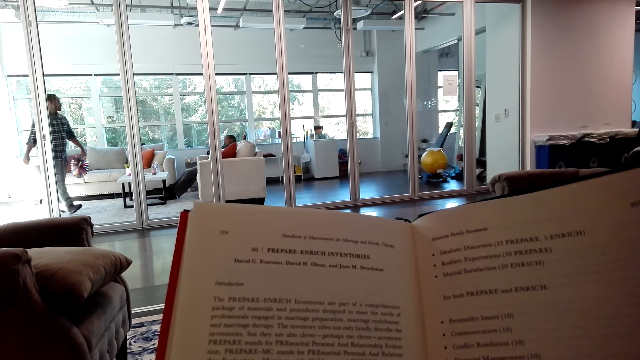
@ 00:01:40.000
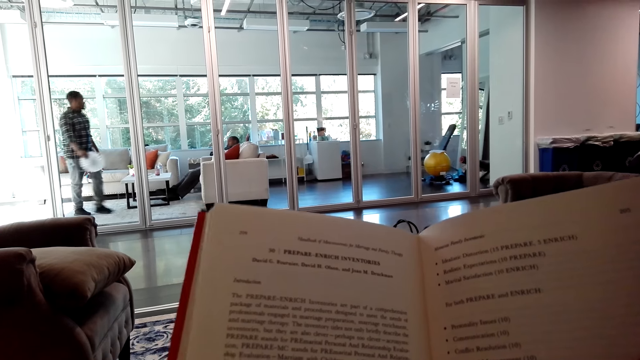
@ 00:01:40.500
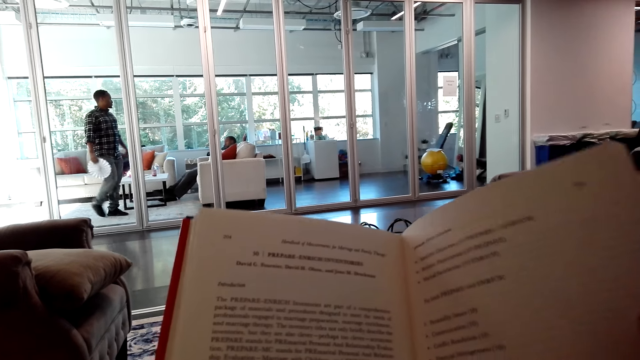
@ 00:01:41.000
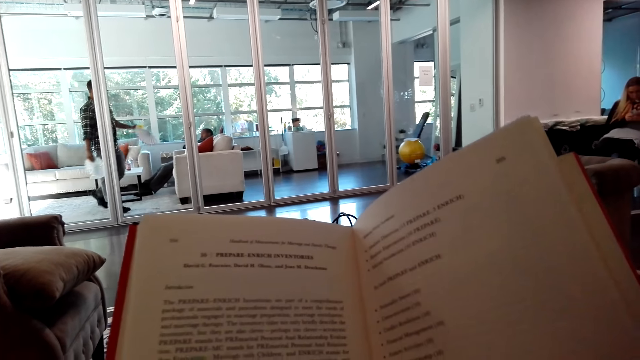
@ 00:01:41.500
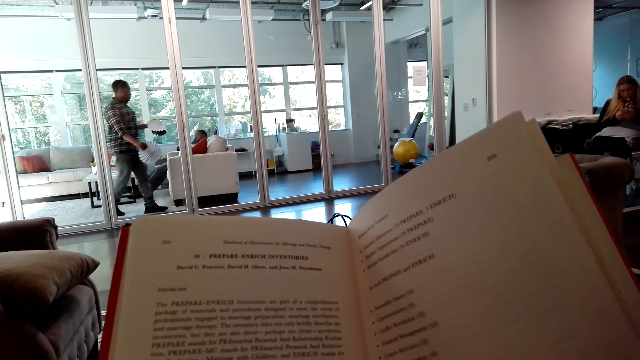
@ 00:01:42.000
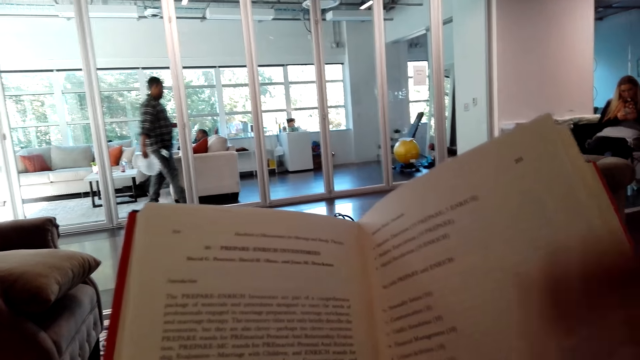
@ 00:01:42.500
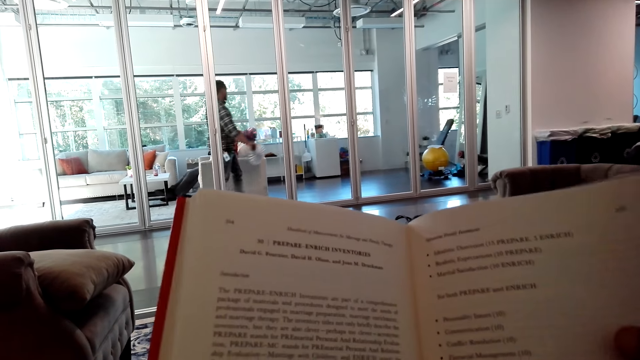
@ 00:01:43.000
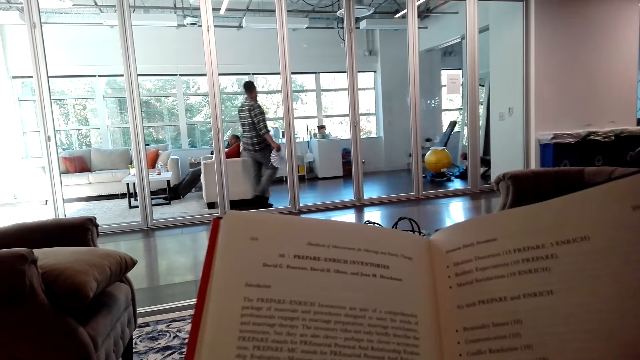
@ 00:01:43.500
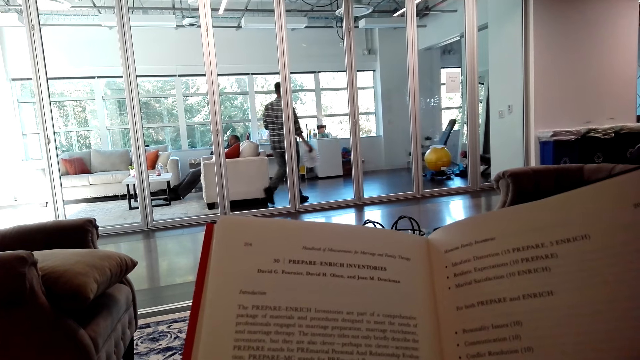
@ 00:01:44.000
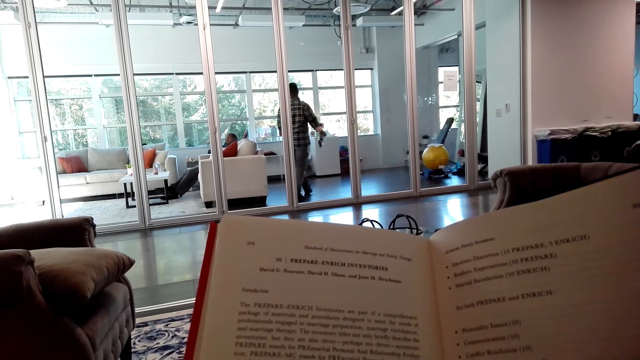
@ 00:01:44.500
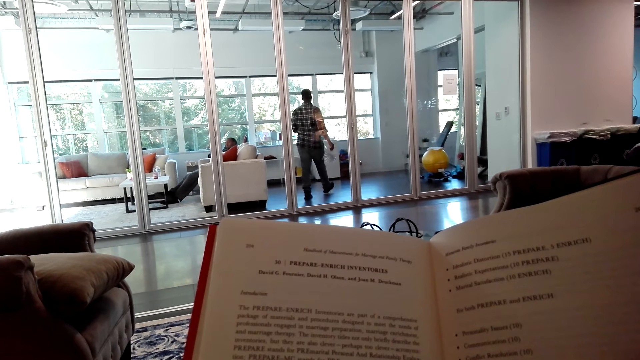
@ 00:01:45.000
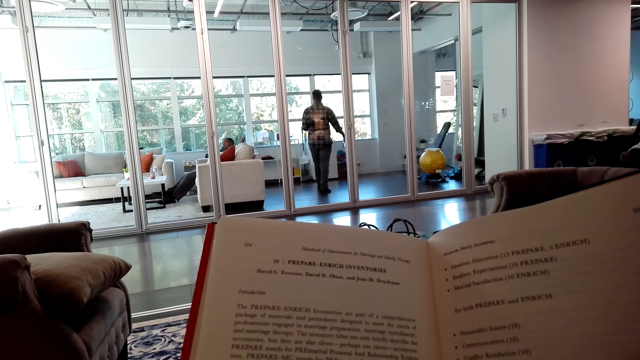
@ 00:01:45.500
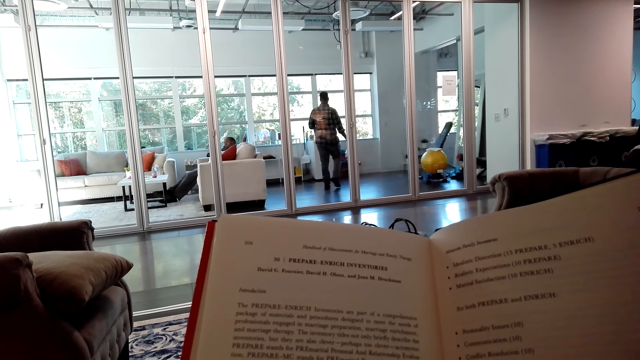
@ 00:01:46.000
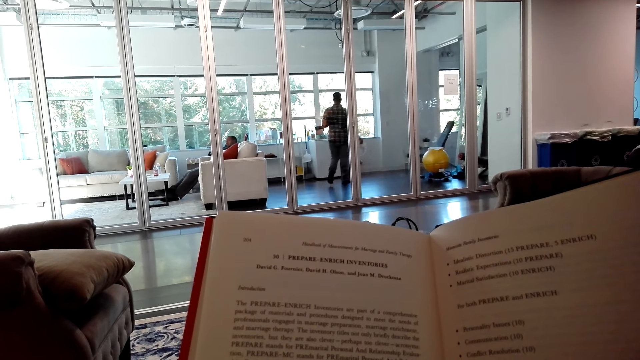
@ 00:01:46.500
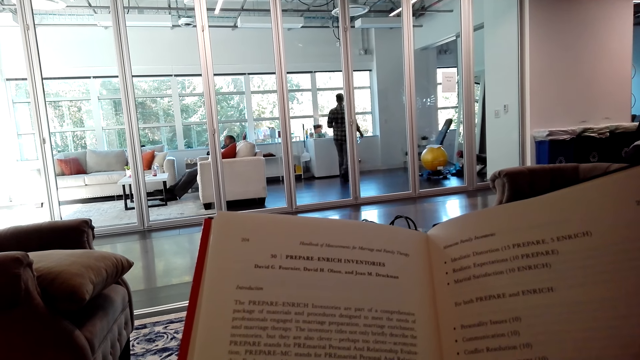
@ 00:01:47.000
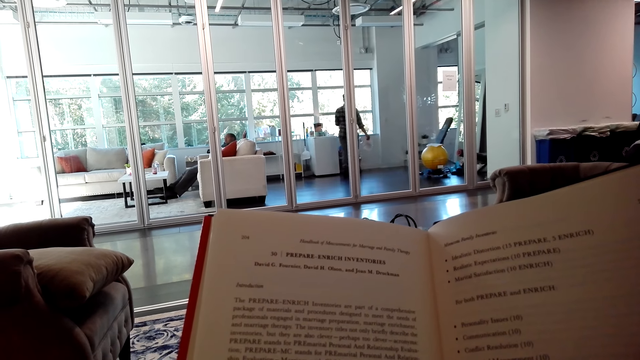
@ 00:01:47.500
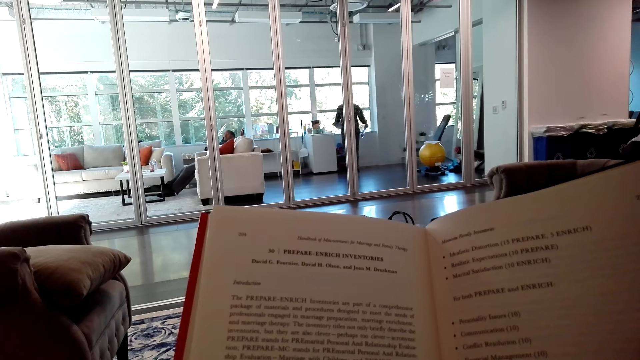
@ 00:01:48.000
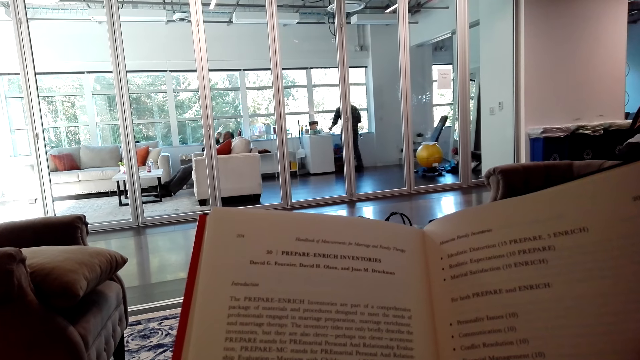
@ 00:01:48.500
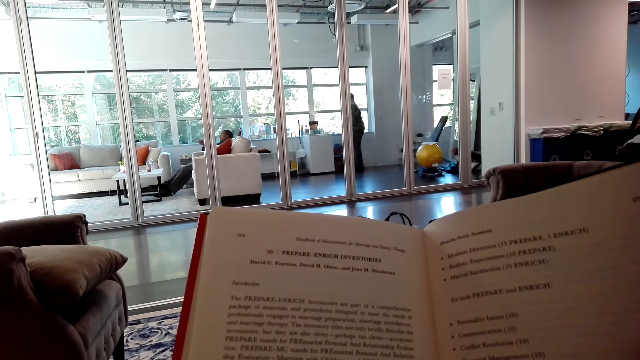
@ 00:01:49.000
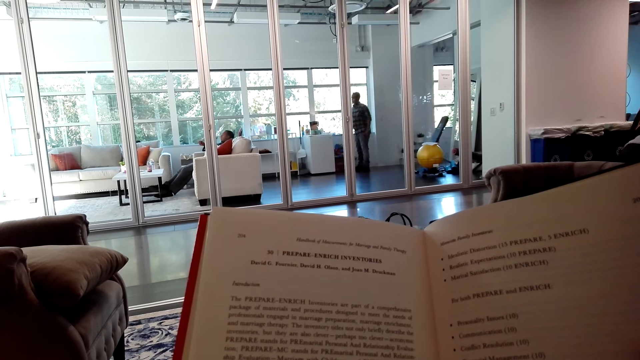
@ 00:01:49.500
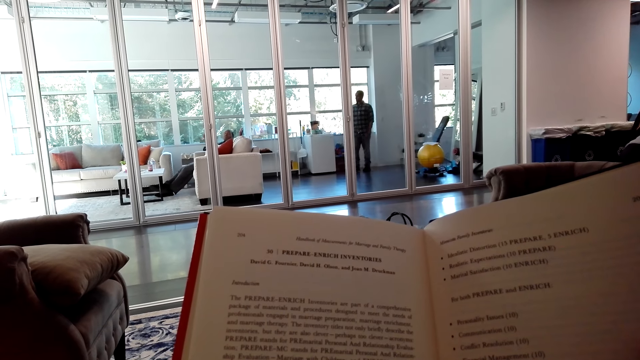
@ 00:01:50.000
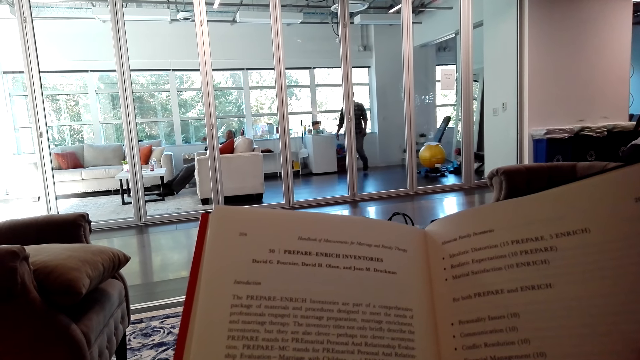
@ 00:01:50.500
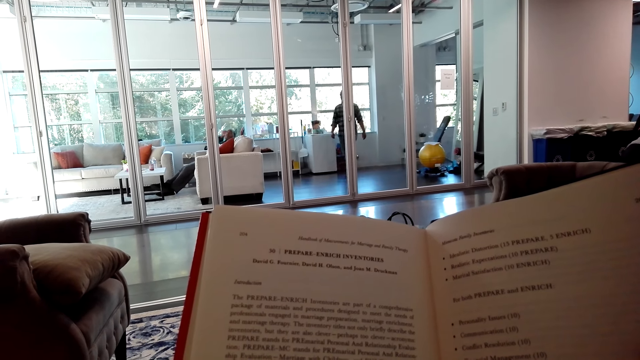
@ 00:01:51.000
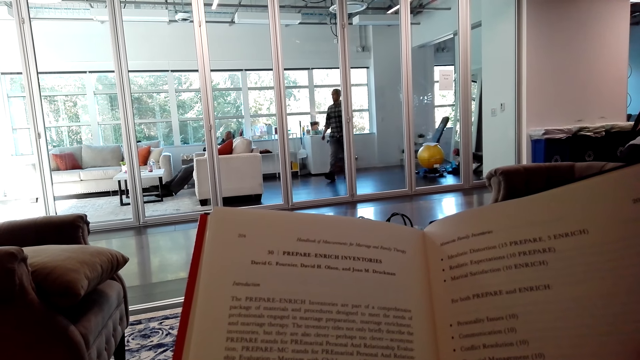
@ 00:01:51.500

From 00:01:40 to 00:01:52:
The camera wearer moves a book. They stare at the book.

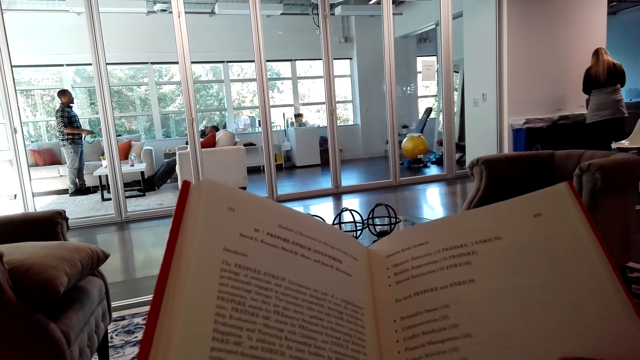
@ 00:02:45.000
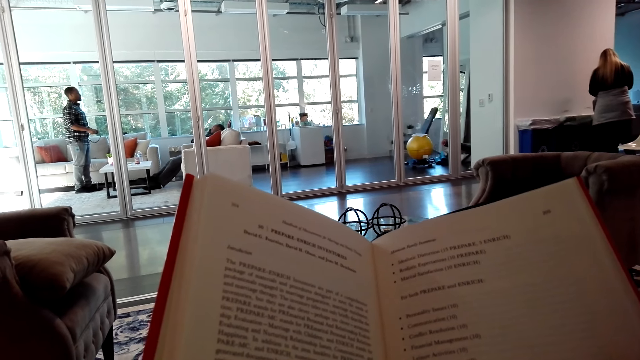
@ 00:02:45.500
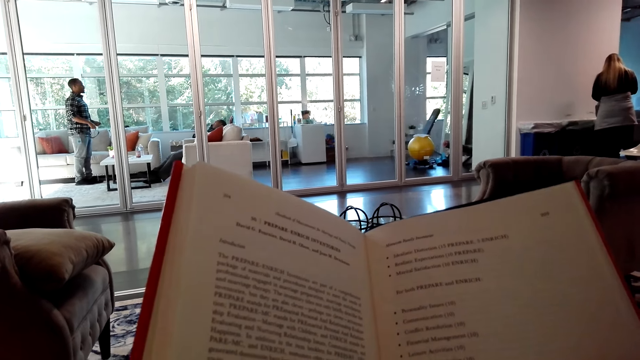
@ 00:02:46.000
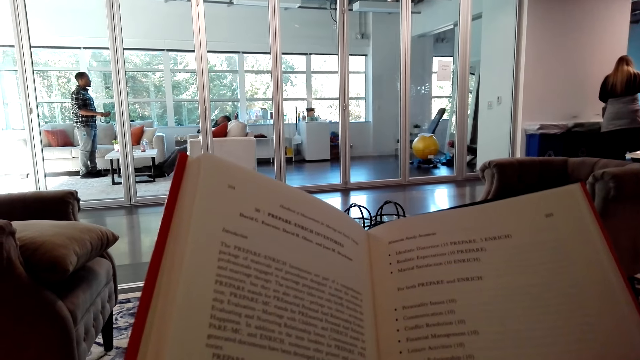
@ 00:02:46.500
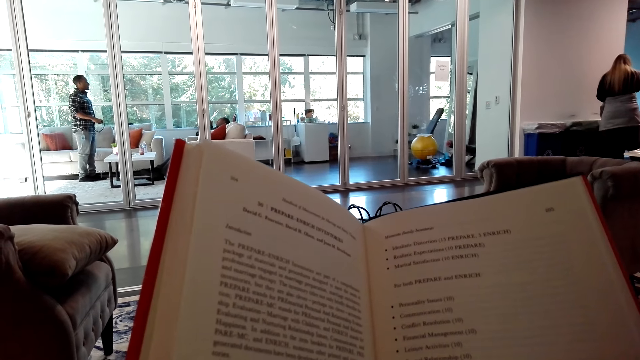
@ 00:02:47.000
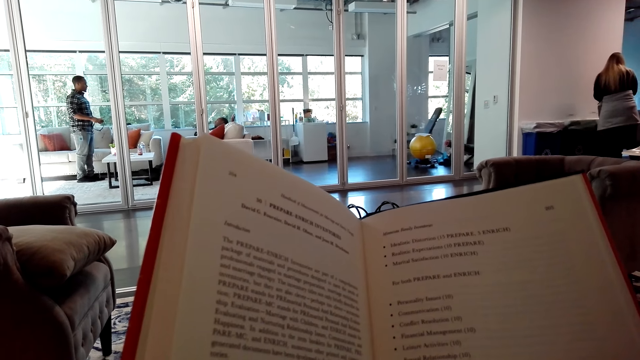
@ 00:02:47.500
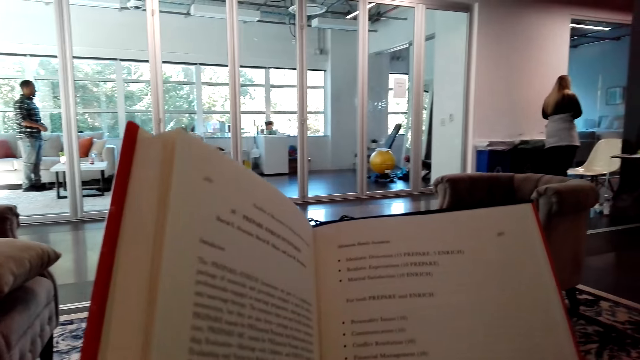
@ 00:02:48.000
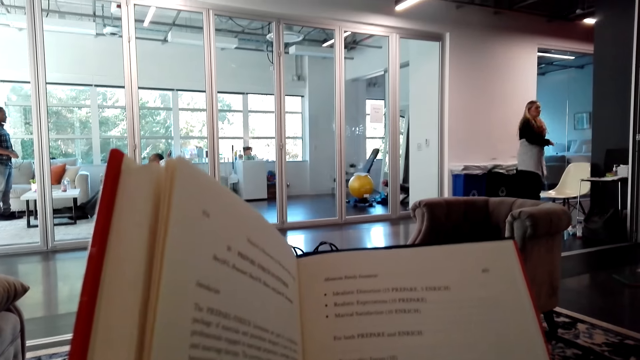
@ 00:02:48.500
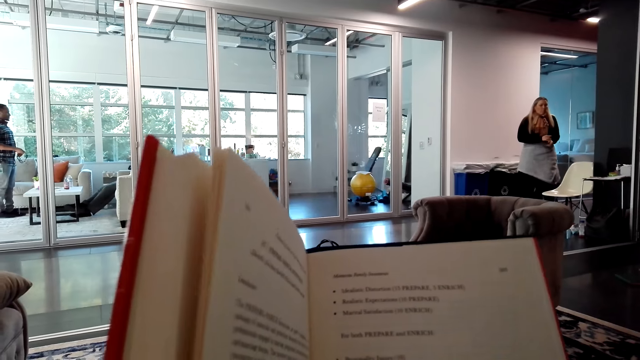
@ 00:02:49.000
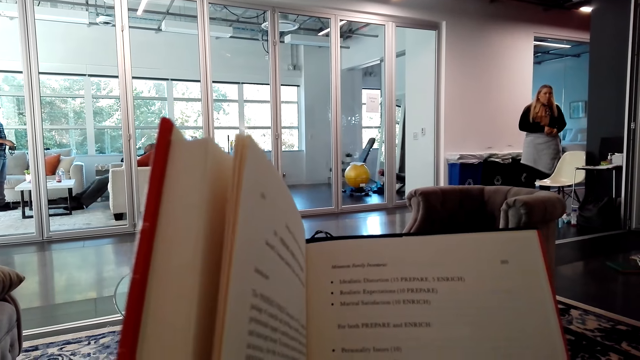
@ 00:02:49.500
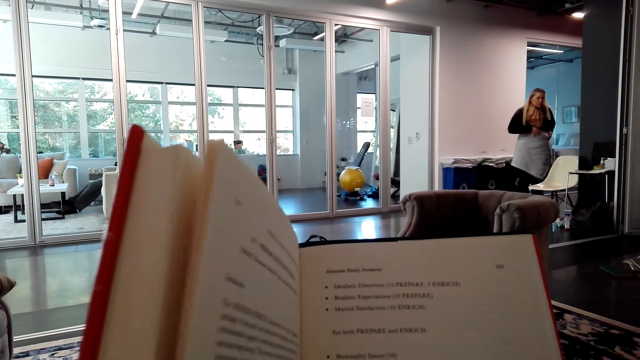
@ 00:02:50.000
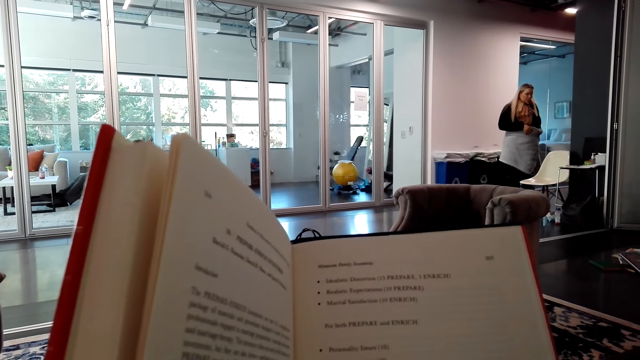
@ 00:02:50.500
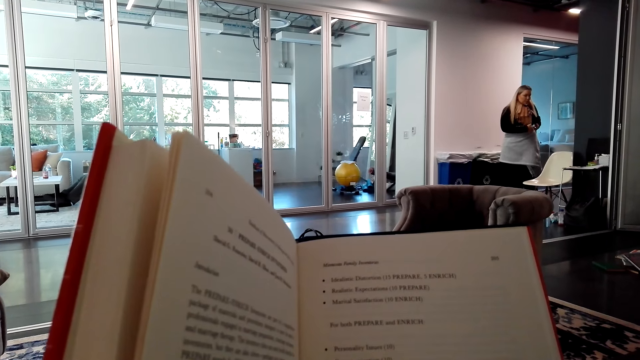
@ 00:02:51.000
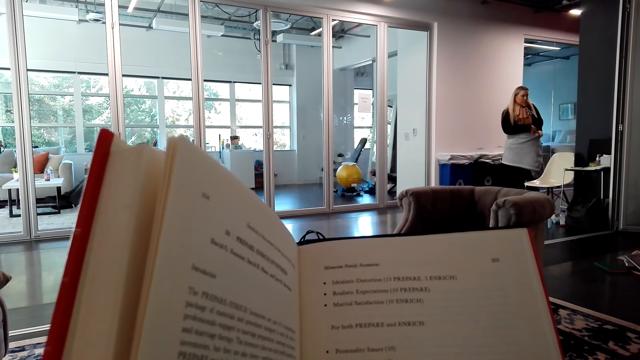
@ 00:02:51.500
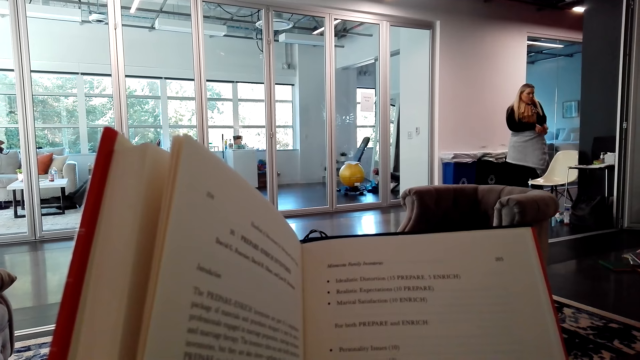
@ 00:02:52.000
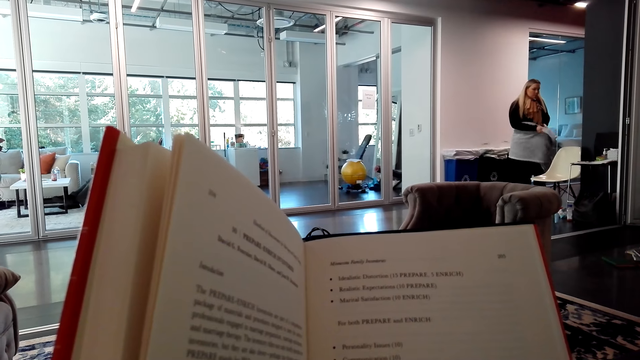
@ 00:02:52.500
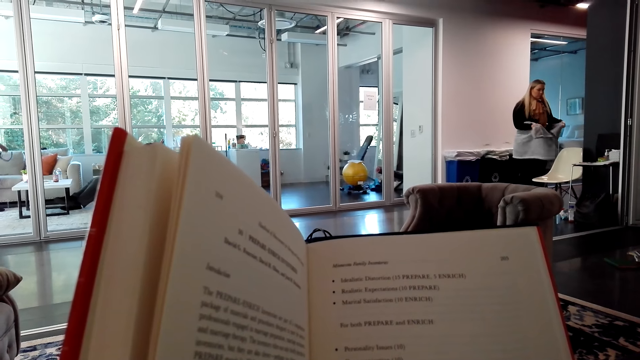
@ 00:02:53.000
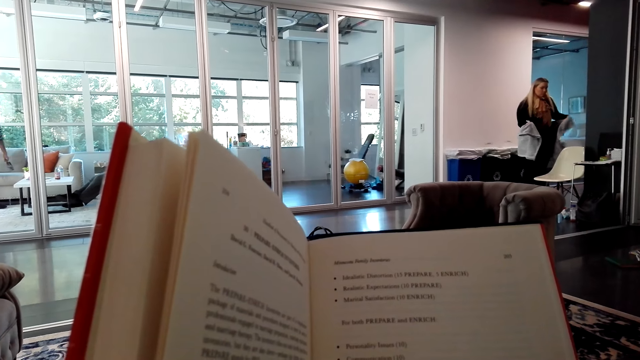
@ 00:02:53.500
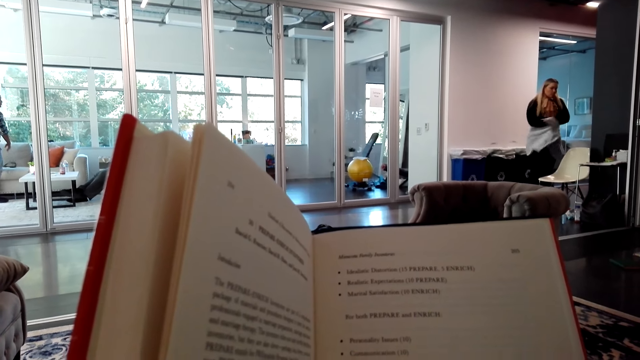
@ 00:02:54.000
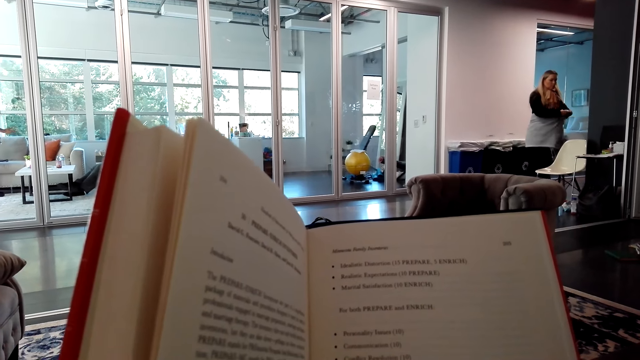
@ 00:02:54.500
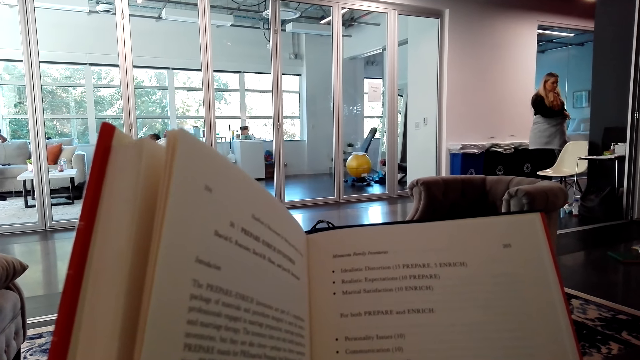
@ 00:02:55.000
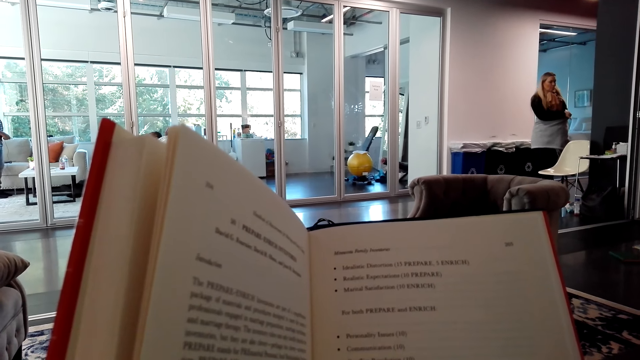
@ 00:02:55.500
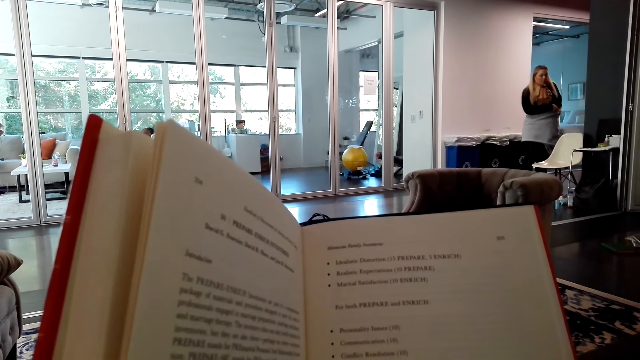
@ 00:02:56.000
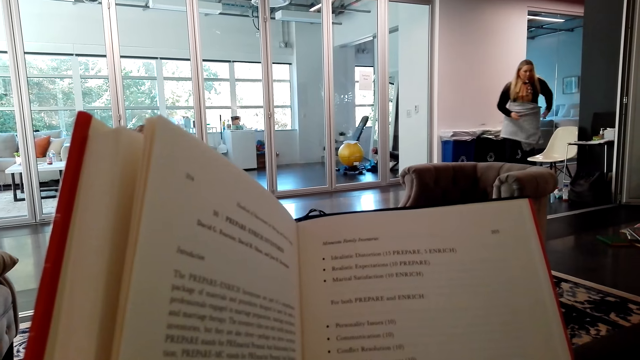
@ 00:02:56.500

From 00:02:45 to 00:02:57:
The camera wearer moves a book. They stare at the book.
